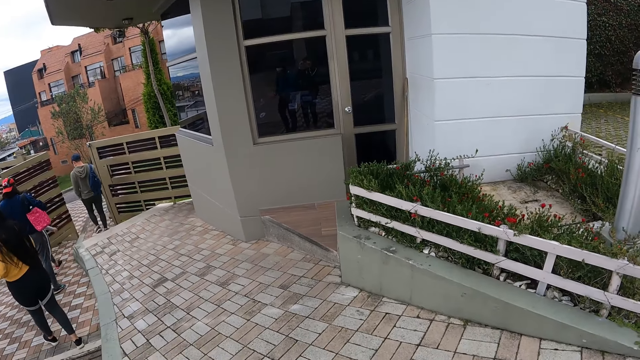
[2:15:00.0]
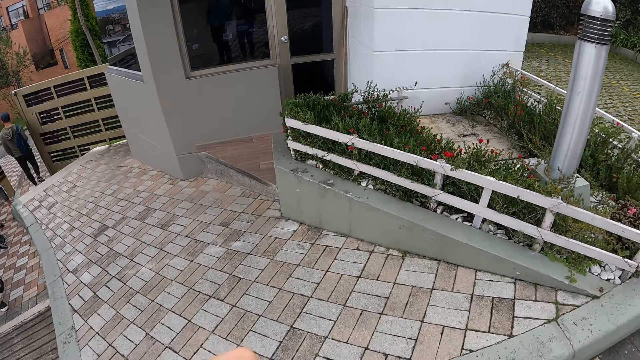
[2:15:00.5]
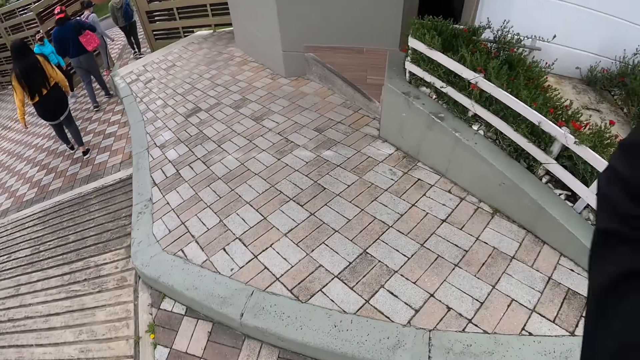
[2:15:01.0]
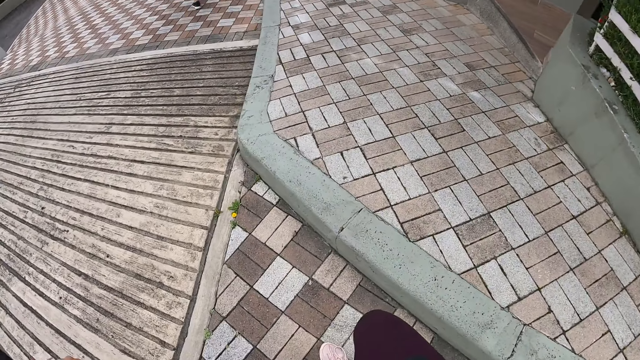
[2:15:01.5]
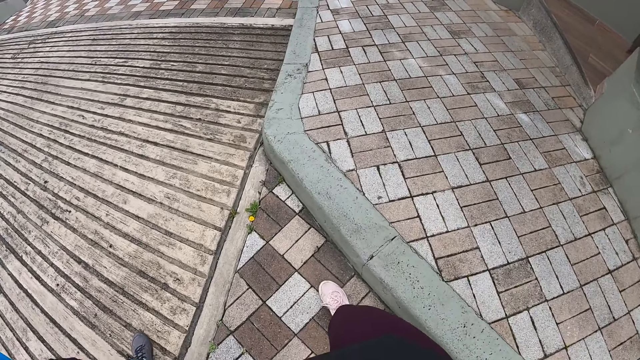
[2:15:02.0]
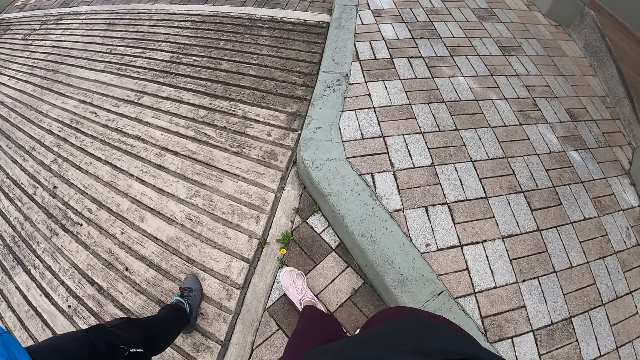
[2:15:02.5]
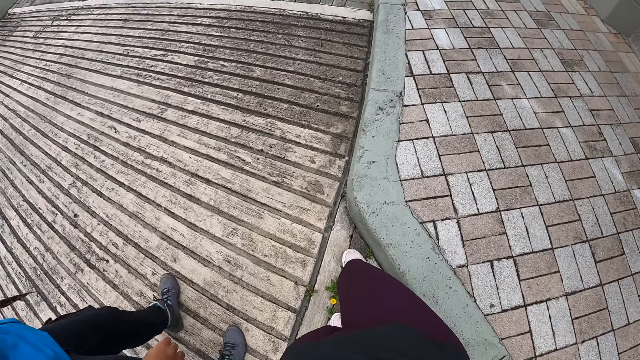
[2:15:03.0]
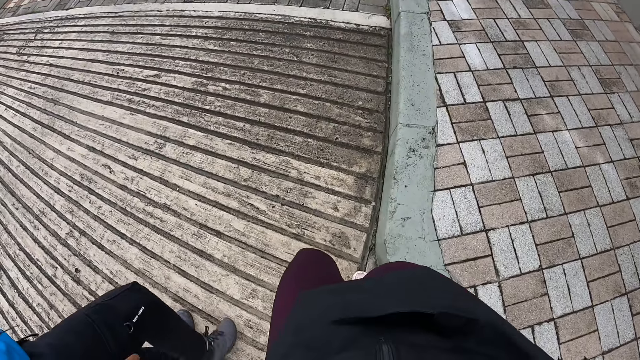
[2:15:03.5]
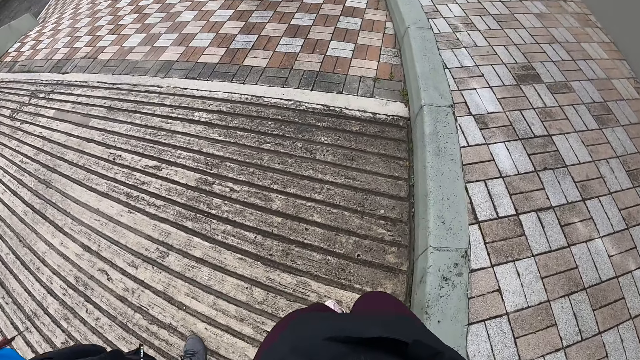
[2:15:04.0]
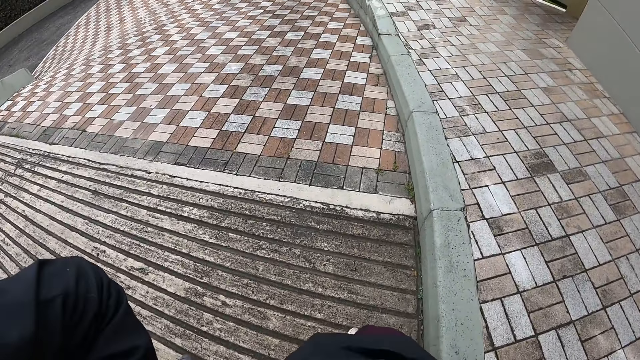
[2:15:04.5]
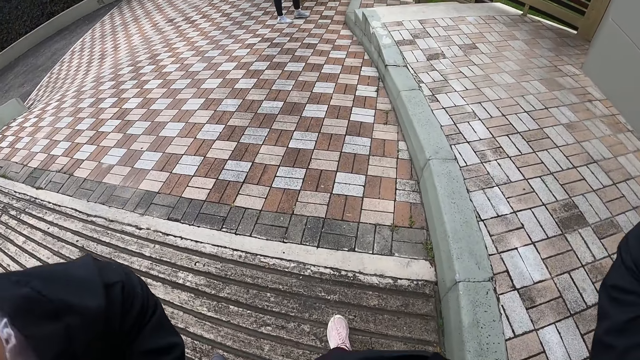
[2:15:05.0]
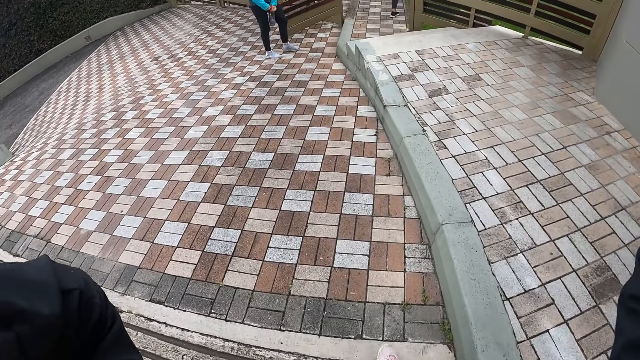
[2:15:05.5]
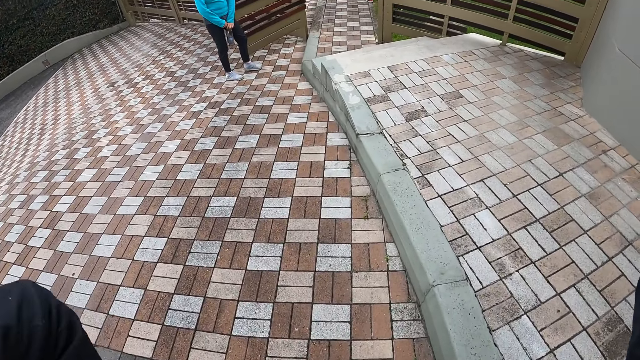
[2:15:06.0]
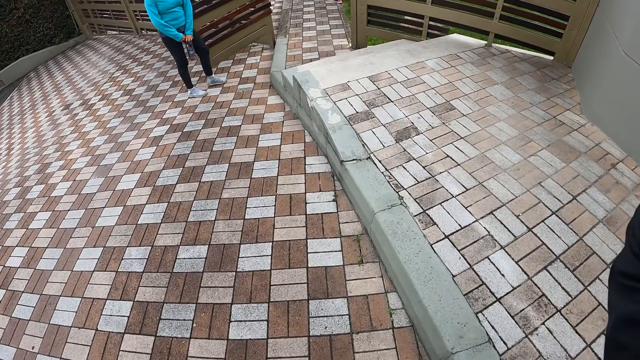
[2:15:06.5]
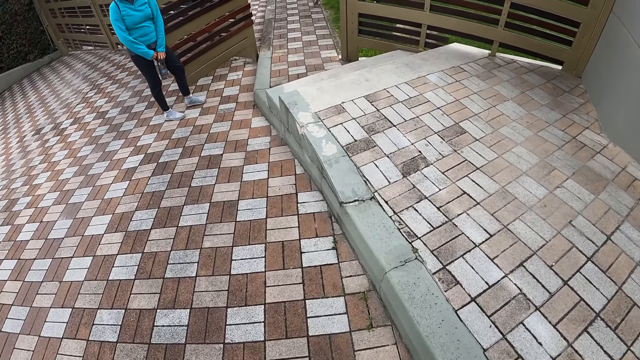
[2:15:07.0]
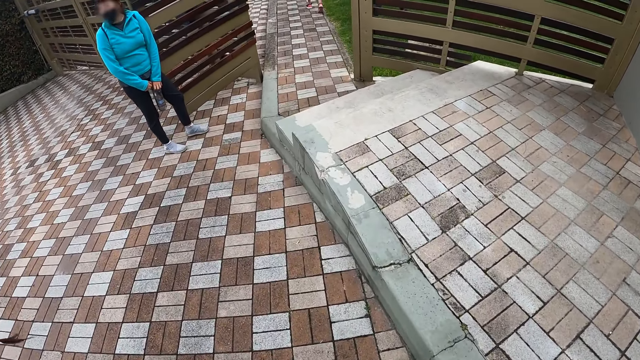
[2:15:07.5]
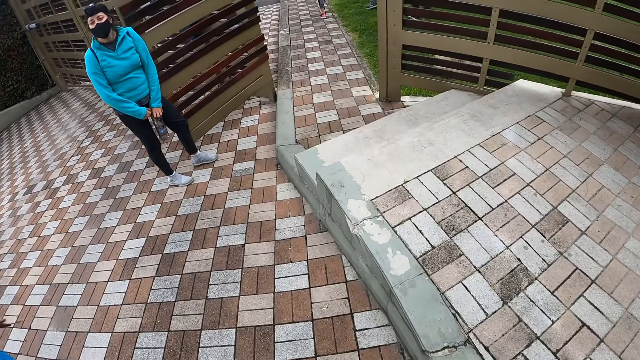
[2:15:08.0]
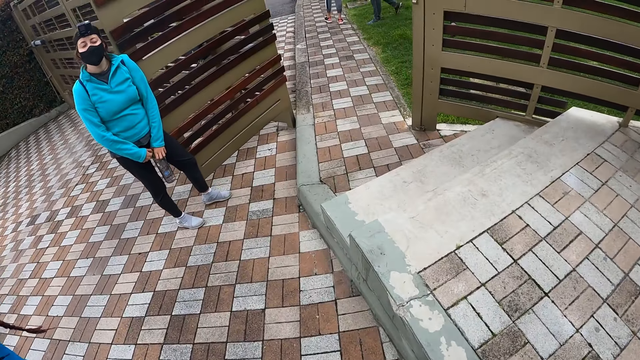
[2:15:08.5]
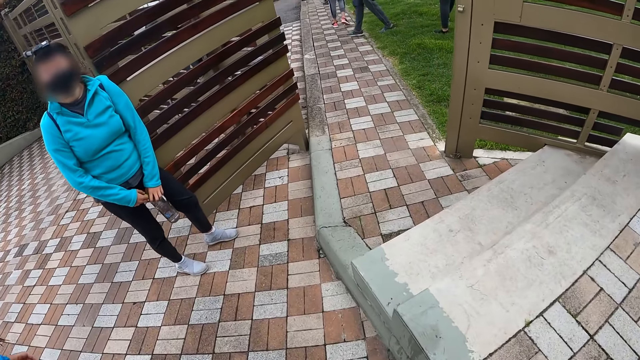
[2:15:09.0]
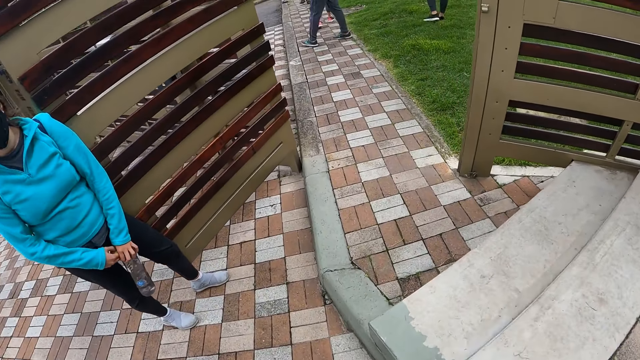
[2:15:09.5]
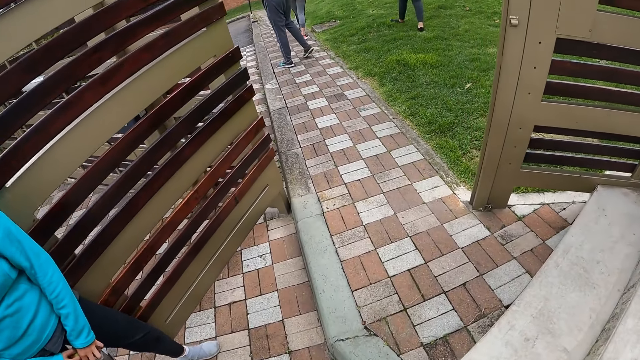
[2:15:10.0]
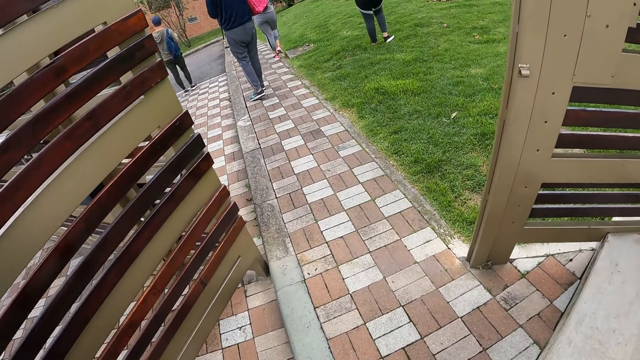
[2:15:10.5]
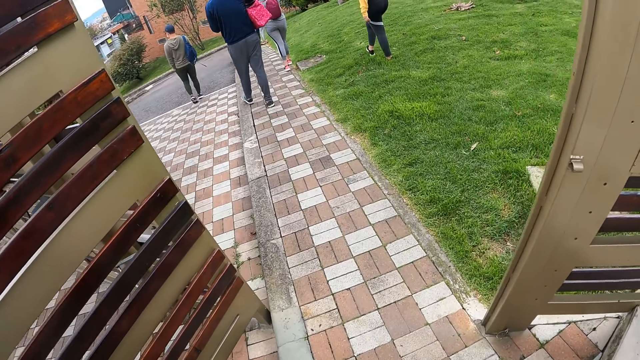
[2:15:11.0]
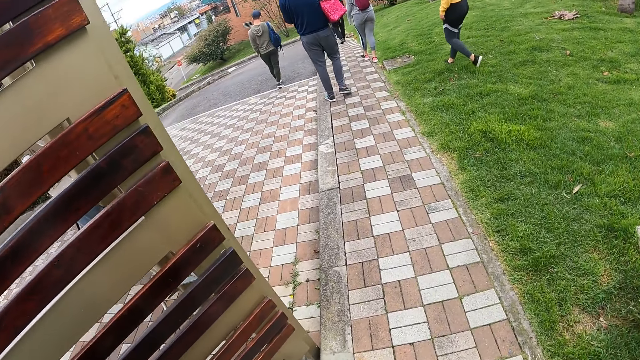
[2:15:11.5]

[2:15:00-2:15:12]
The camera wearer adjusts the camera on her head with both hands. She raises her hand to something. She walks beside a lady. She raises her hands to something. Another lady stands at the gate and interacts with the camera wearer.

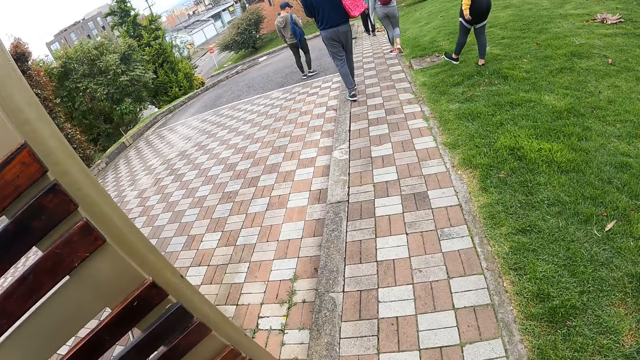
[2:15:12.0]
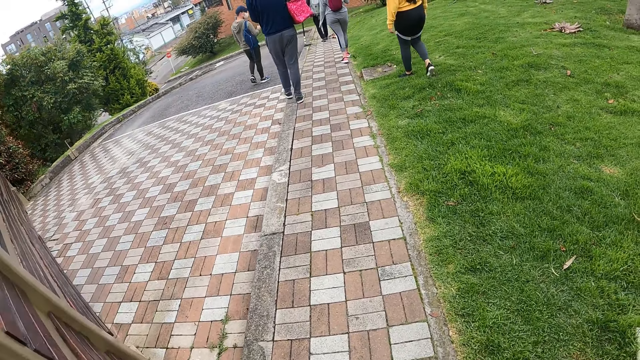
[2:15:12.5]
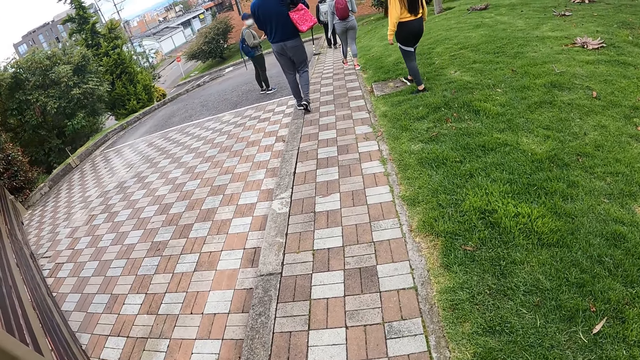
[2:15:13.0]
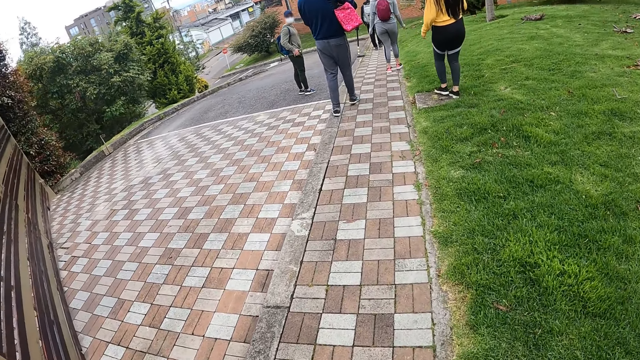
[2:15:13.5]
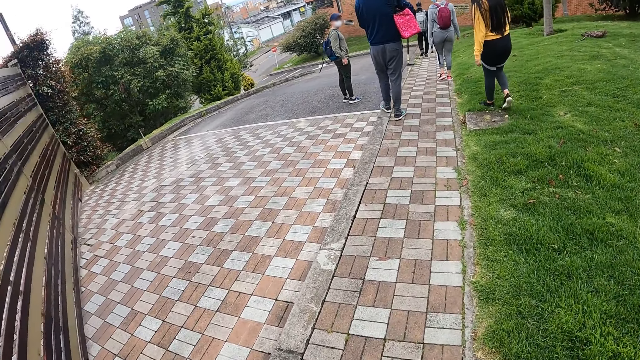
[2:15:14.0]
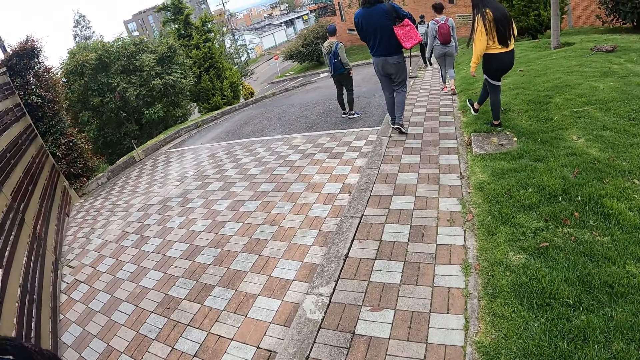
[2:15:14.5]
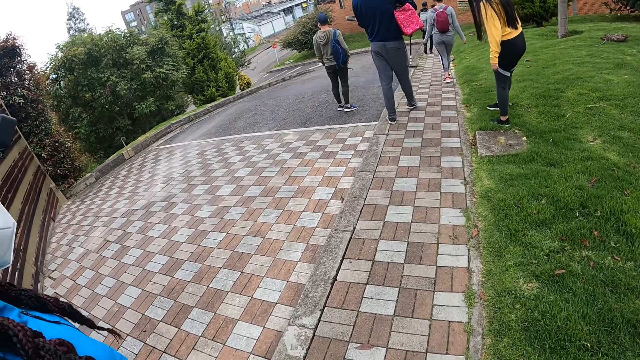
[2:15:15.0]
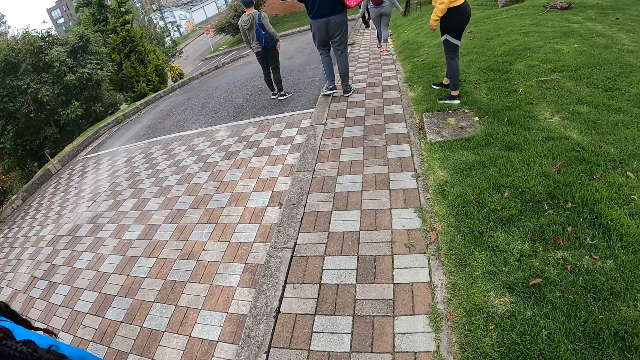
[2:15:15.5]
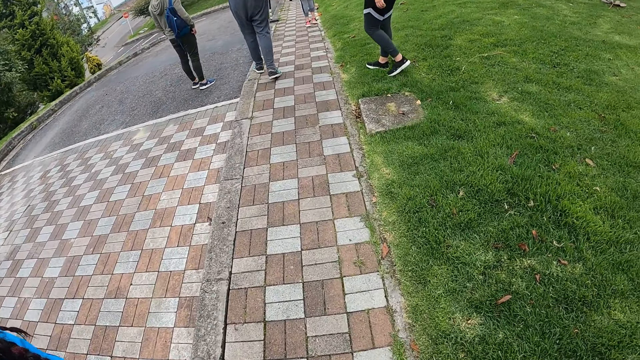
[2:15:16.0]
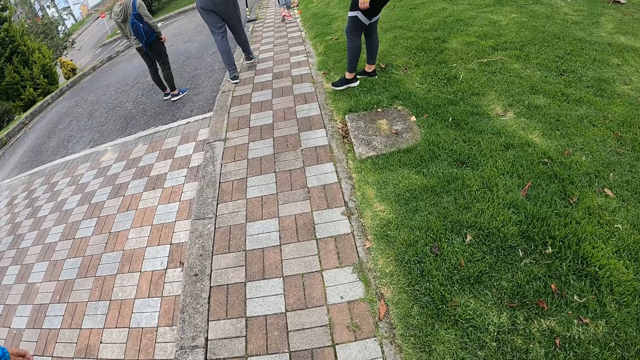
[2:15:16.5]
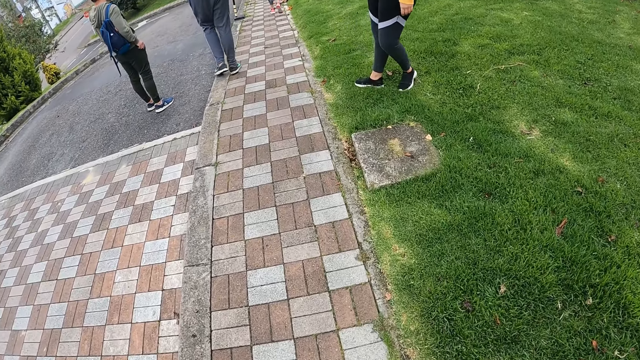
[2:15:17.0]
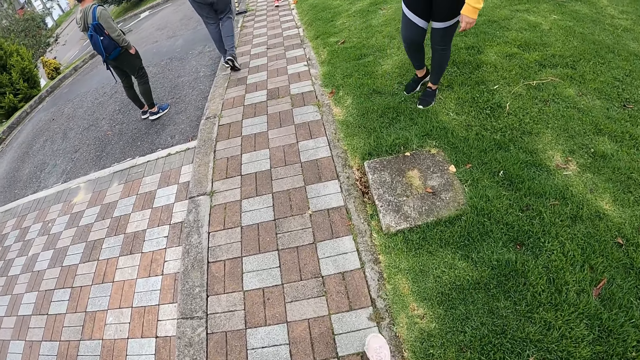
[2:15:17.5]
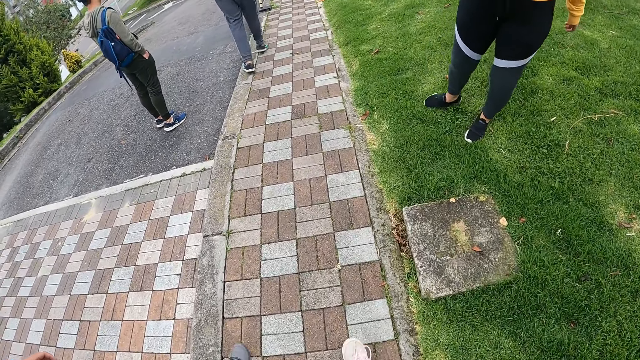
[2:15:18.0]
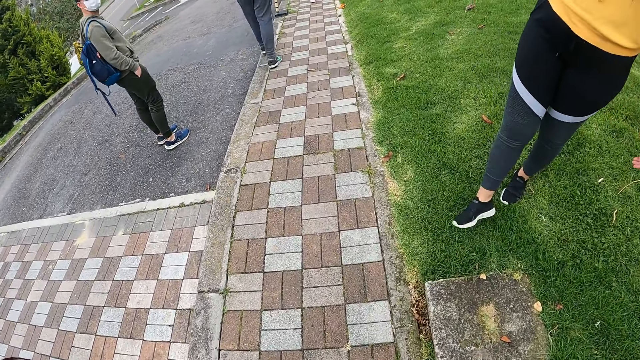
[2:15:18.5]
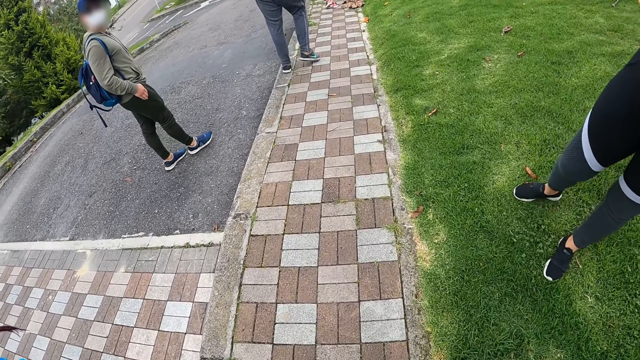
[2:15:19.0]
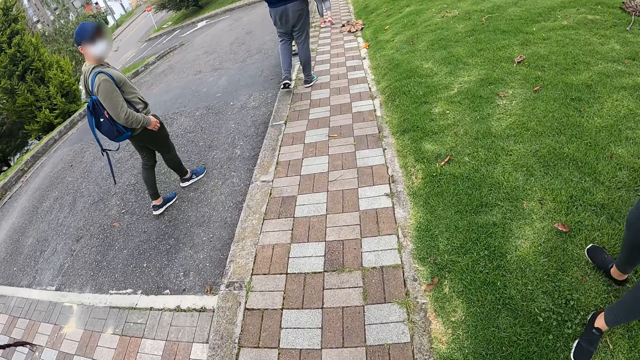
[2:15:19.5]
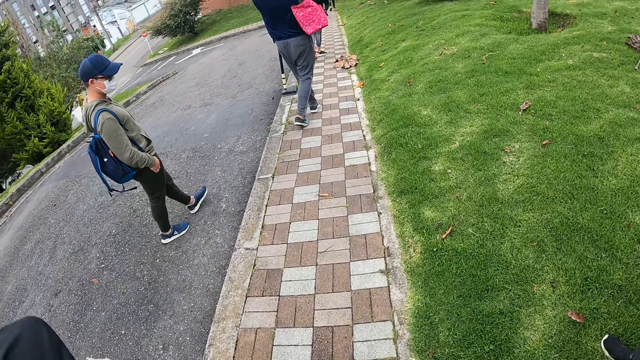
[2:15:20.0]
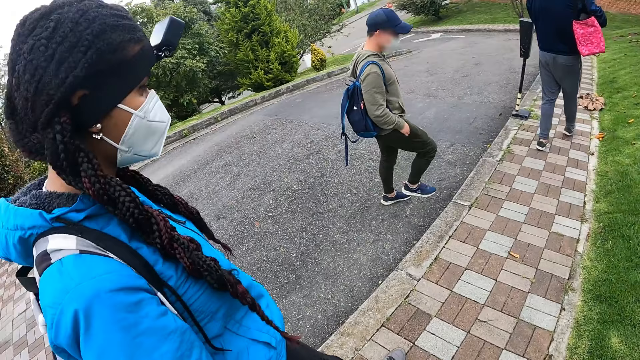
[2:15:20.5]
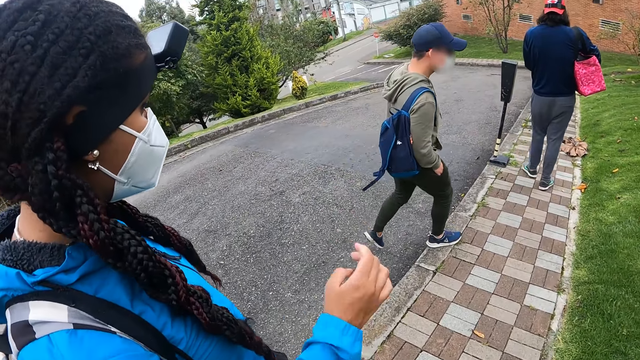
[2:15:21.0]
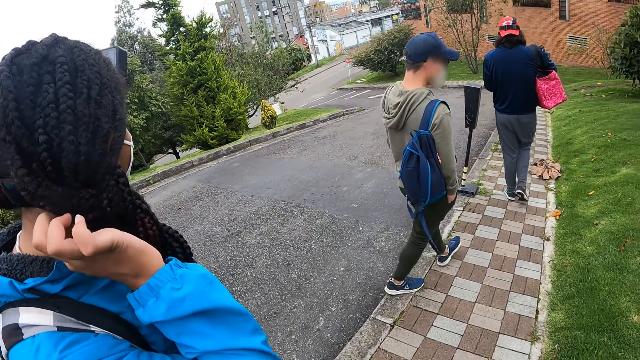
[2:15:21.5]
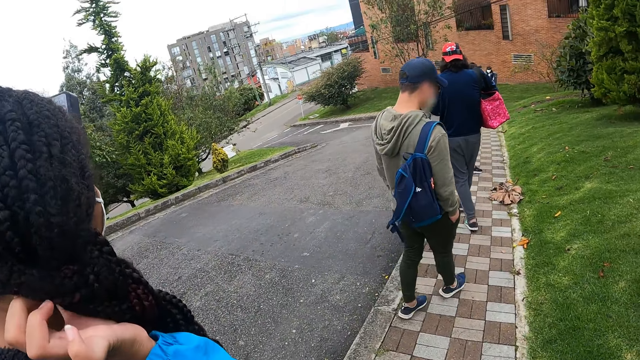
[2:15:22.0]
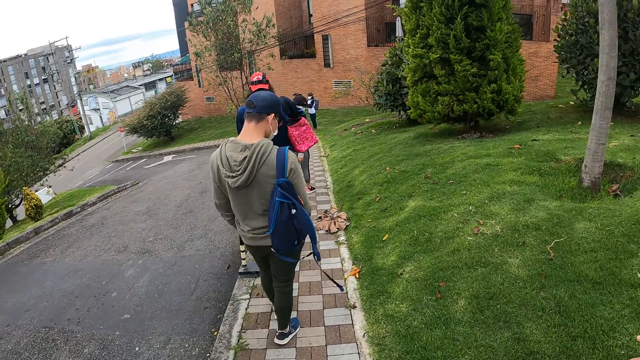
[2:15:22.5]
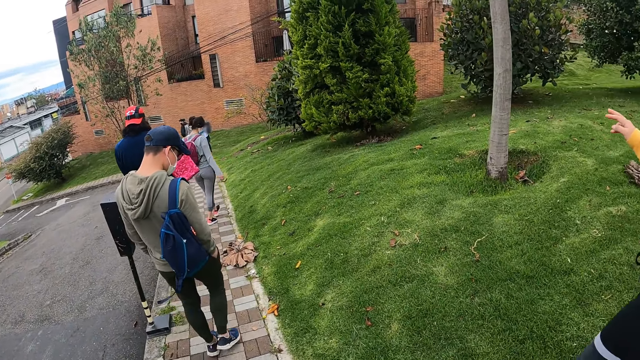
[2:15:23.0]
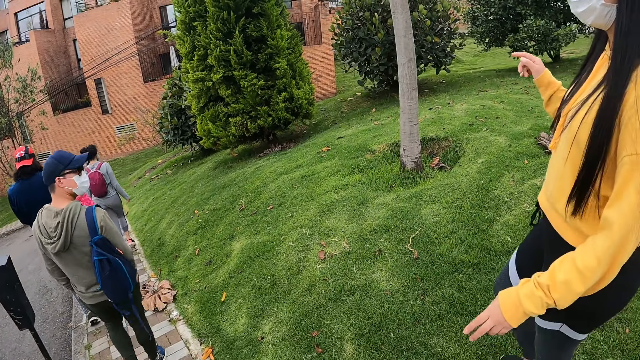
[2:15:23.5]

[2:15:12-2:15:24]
The camera wearer walks past a gate. A man dips his right hand in his pocket. The camera wearer walks with a woman on the compound. They walk past another woman. They look at a man. They look at the first woman. The first woman touches her hair with her right hand and touches her face. The camera wearer walks around the compound with the team.
